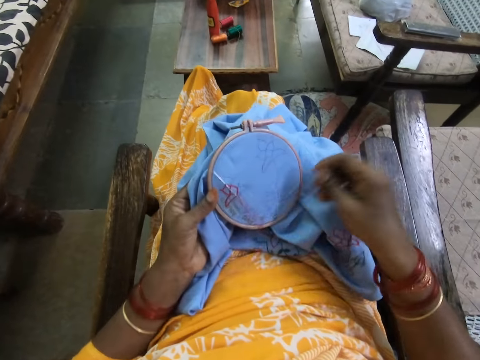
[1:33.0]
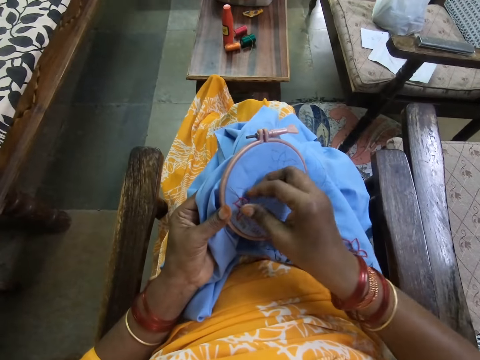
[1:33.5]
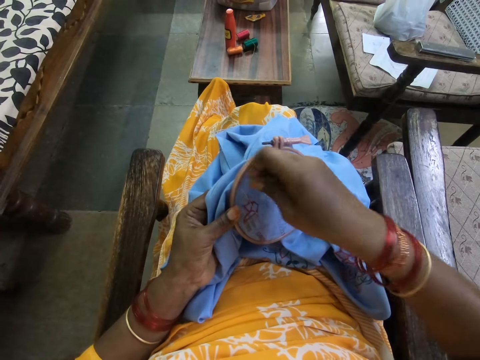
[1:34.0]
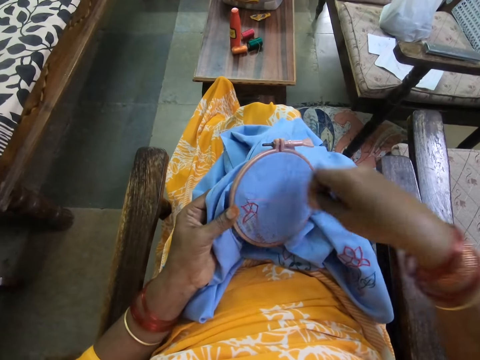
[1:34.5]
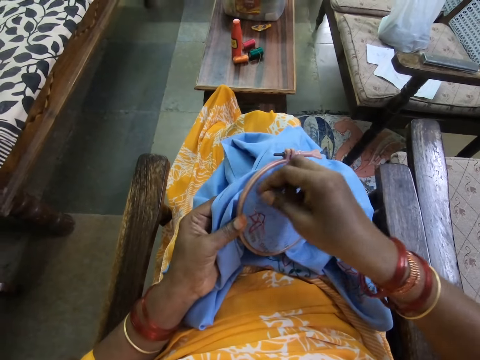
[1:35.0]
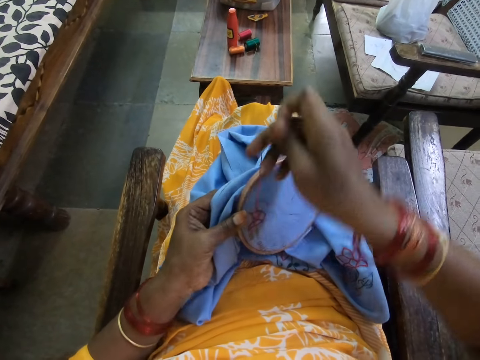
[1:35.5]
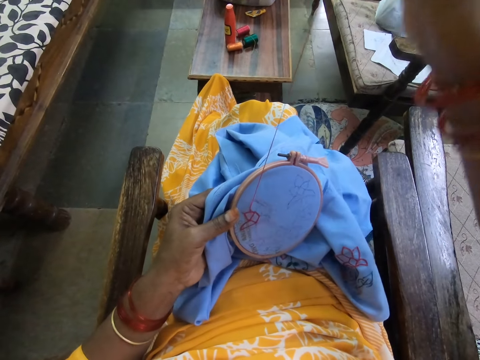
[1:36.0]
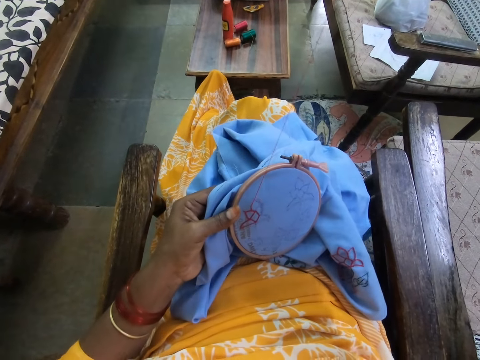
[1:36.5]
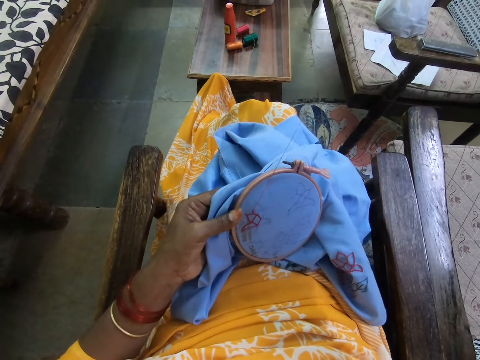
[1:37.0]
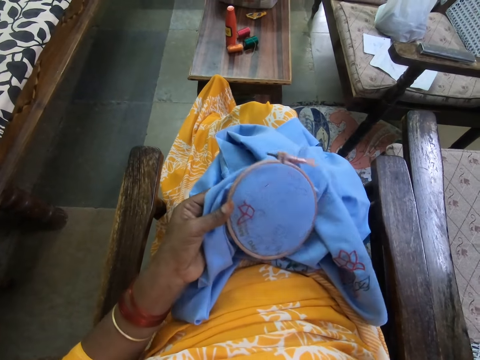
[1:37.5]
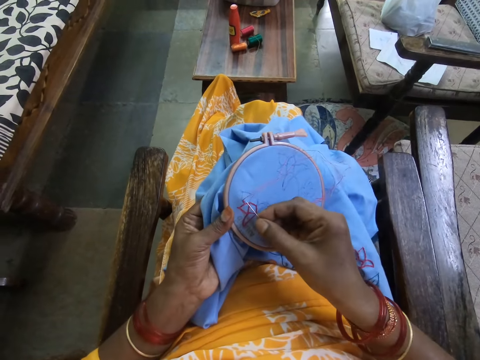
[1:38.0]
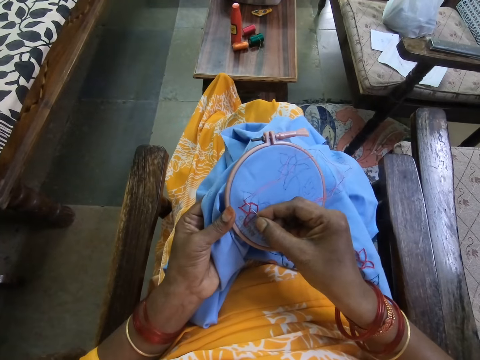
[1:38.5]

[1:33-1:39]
The camera wearer places a piece of cloth on the lap. She embroiders on the piece of fabric on the embroidery hoop in her left hand with the embroidery needle in her right hand.

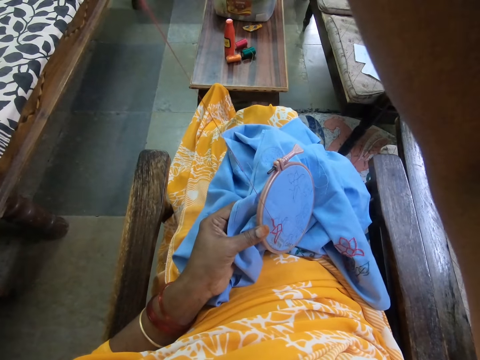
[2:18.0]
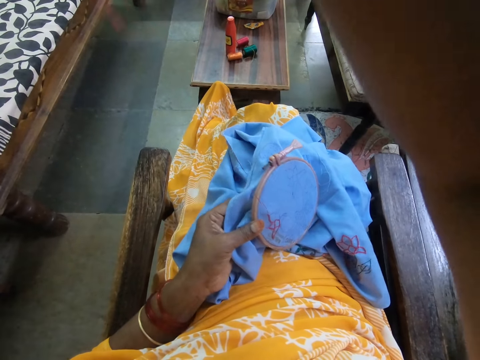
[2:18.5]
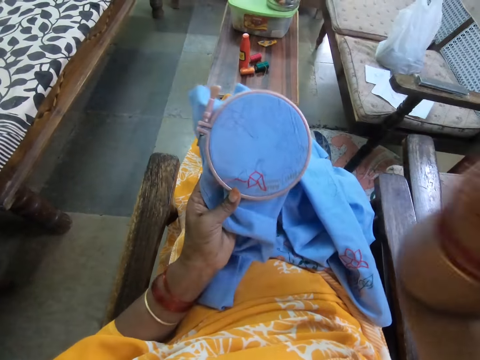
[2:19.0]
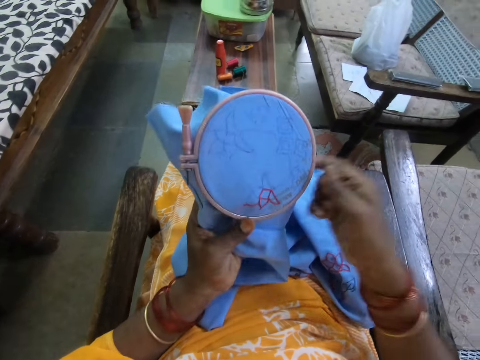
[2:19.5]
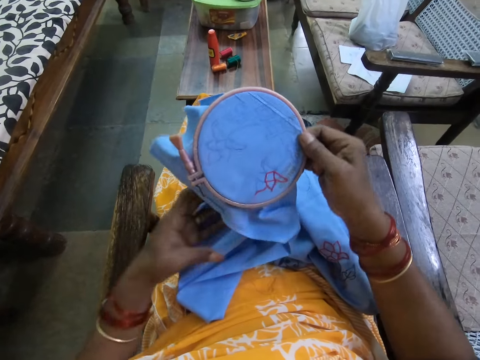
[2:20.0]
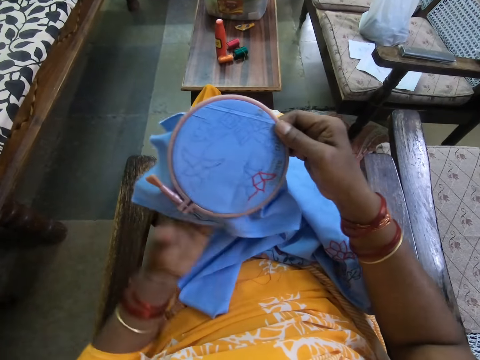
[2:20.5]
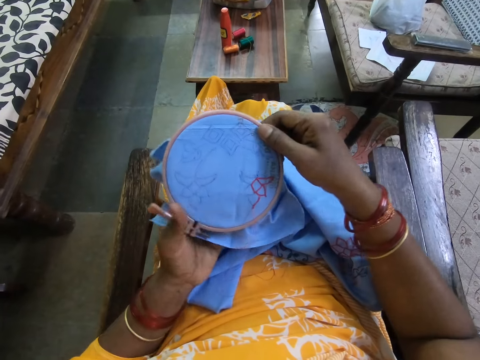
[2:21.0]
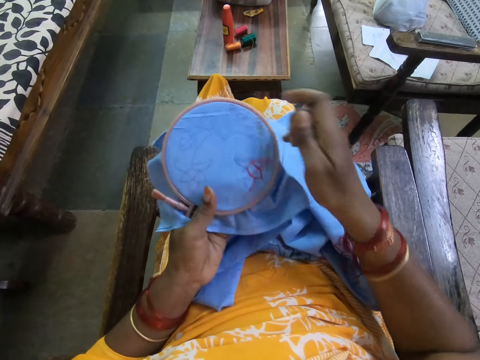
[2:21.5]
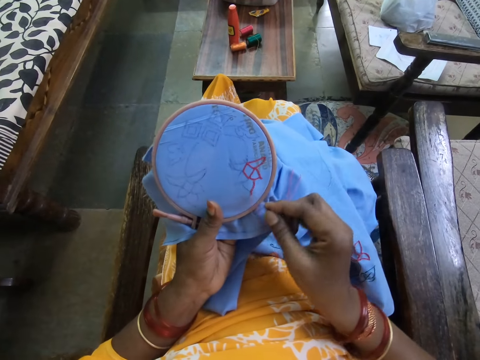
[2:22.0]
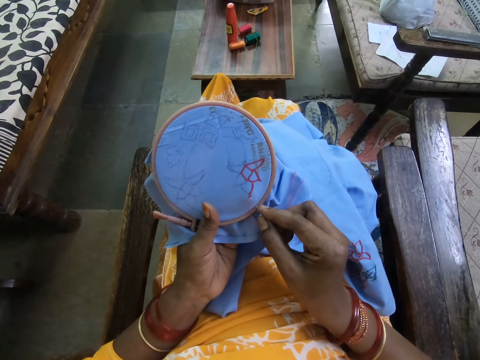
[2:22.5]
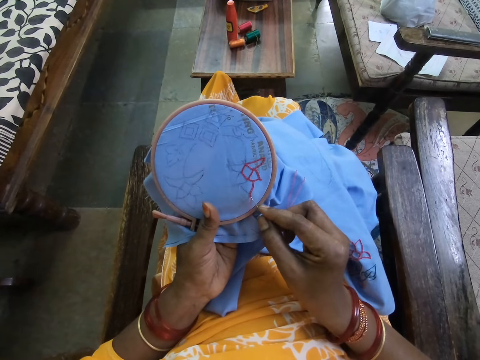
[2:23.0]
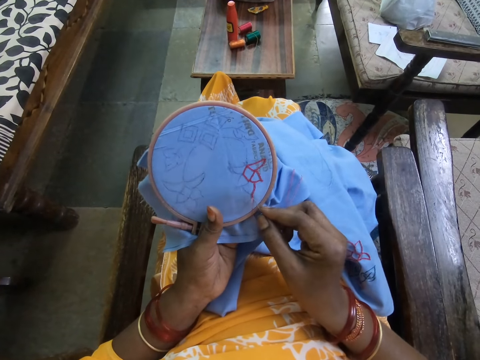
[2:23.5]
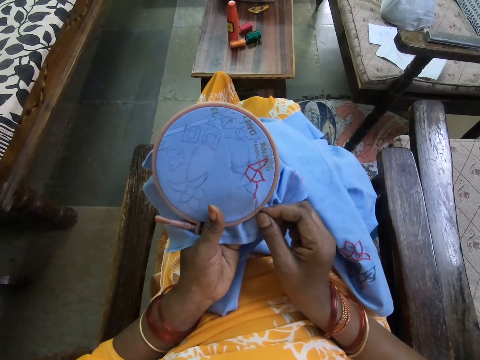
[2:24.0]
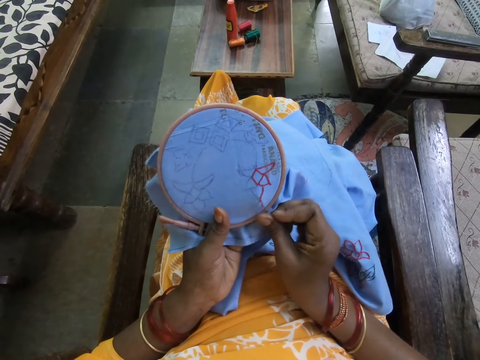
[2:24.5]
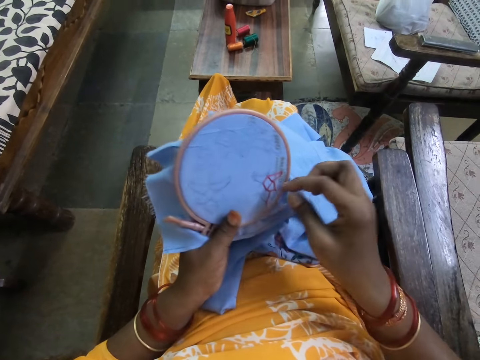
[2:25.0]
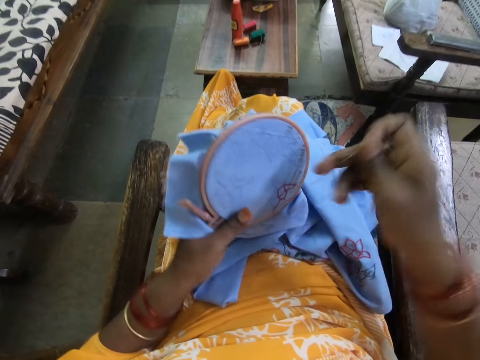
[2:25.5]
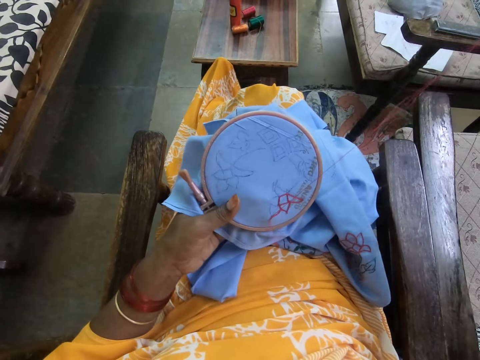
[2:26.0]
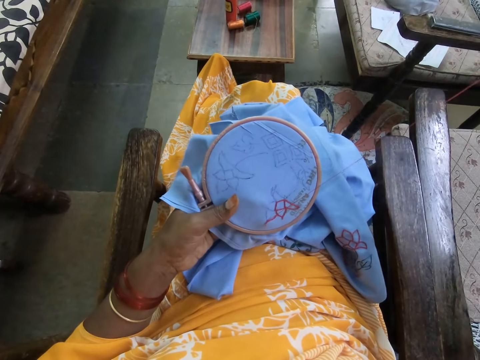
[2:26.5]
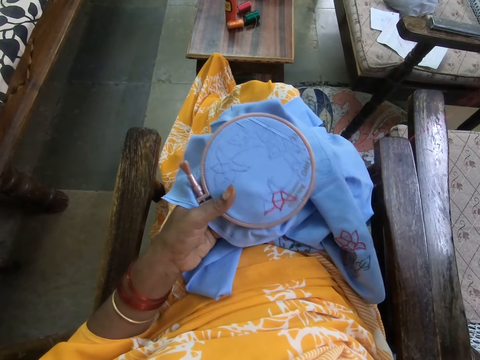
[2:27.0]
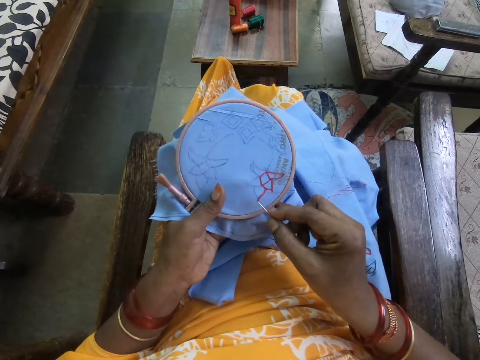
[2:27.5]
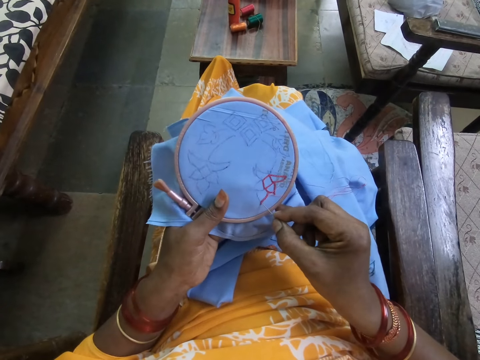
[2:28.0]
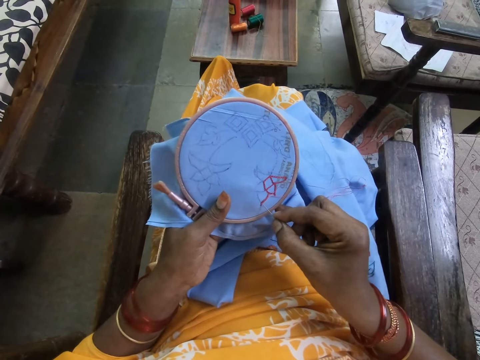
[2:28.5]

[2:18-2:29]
The camera wearer passes the embroidery hoop from her left hand to her right hand. She turns the embroidery hoop with her right hand. She passes the embroidery hoop from her right hand to her left hand. She holds a piece of cloth with both hands. She embroiders on the piece of fabric on the embroidery hoop in her left hand with the embroidery needle in her right hand.

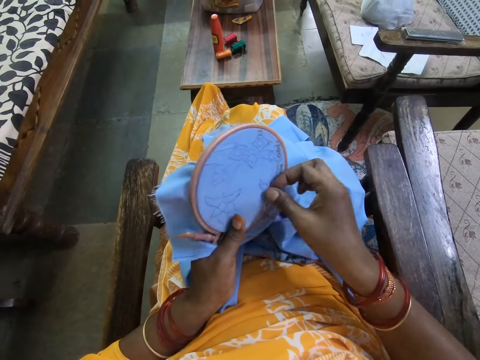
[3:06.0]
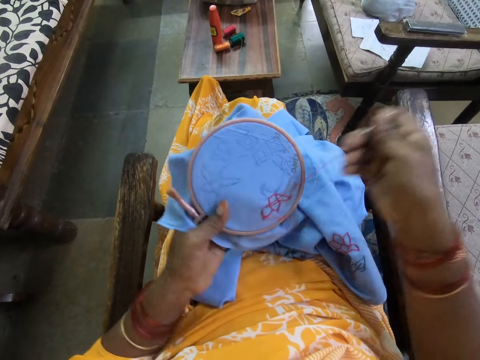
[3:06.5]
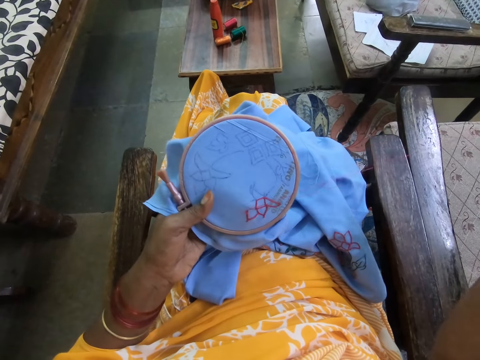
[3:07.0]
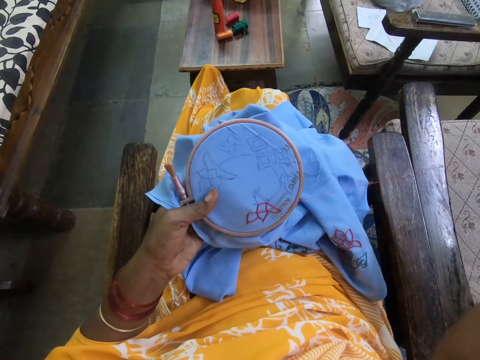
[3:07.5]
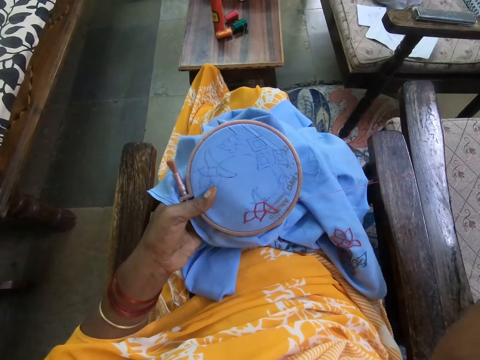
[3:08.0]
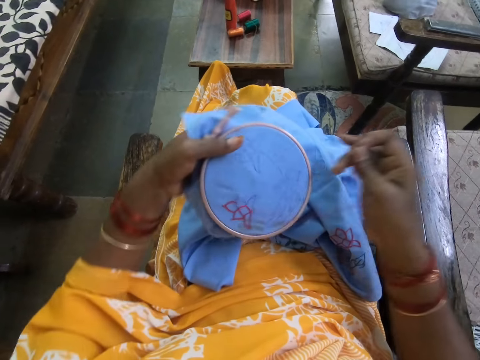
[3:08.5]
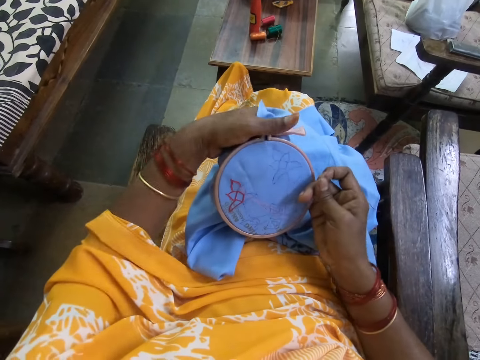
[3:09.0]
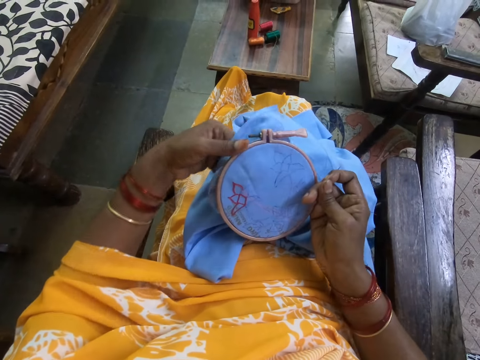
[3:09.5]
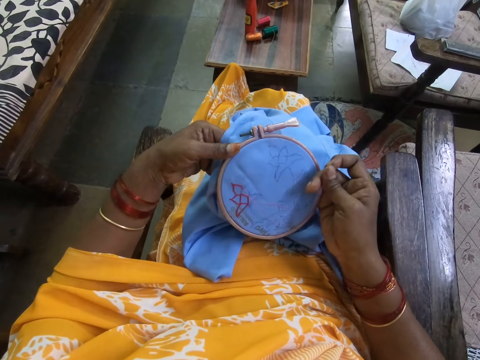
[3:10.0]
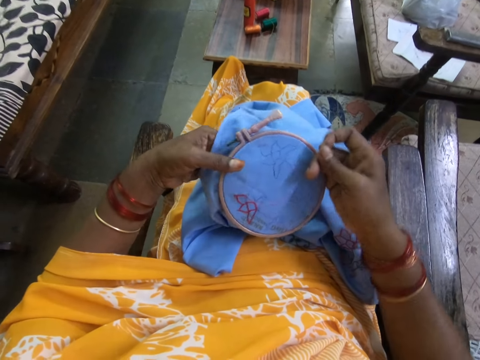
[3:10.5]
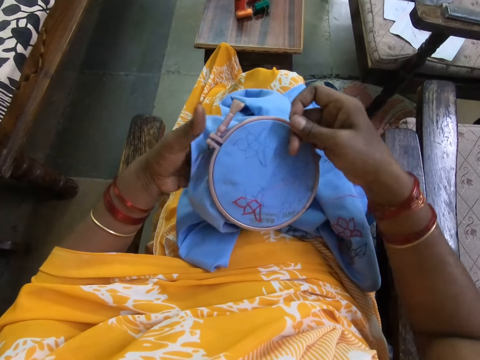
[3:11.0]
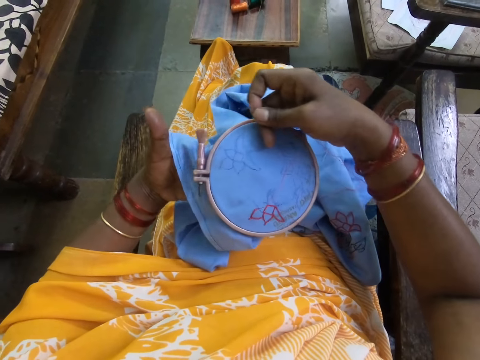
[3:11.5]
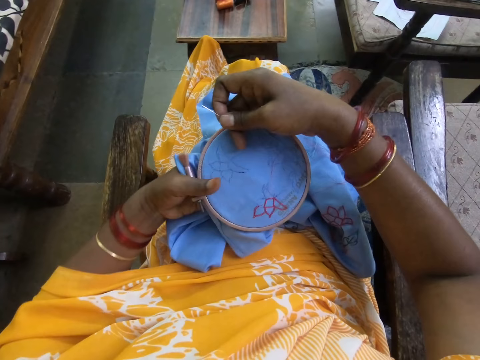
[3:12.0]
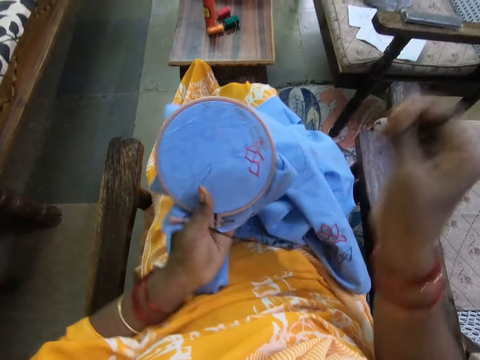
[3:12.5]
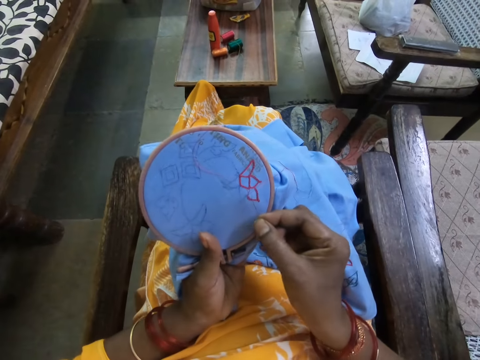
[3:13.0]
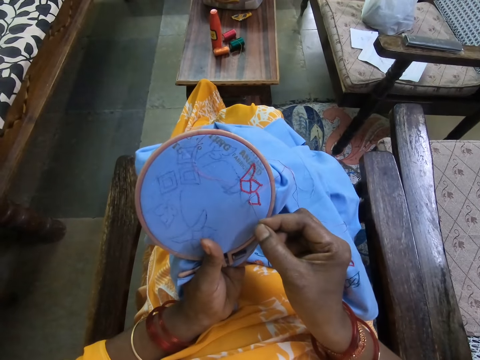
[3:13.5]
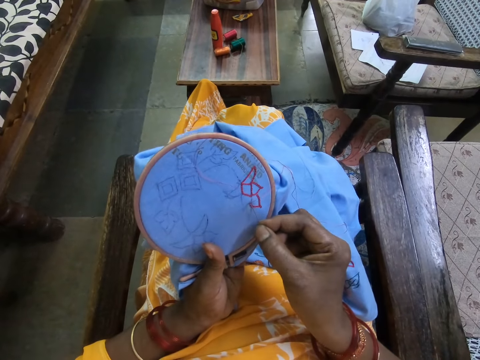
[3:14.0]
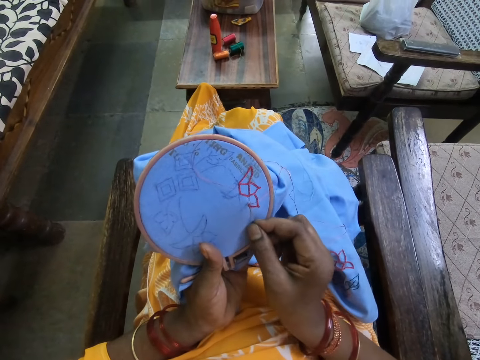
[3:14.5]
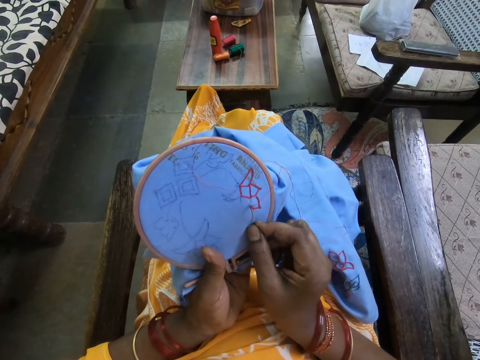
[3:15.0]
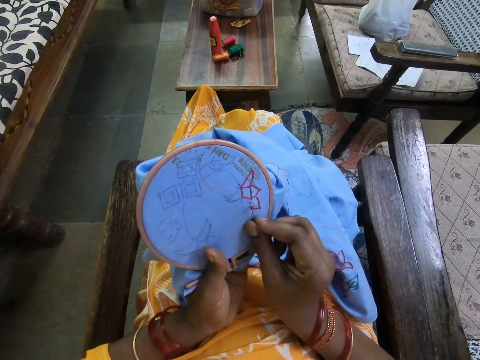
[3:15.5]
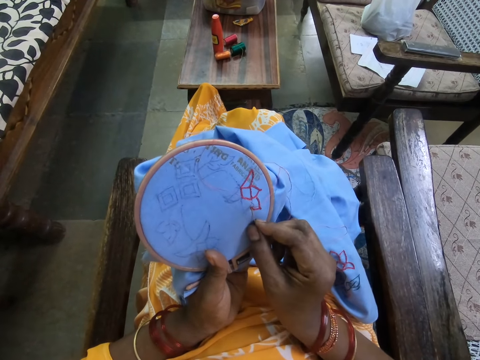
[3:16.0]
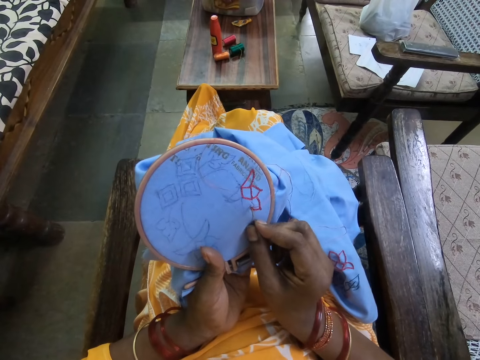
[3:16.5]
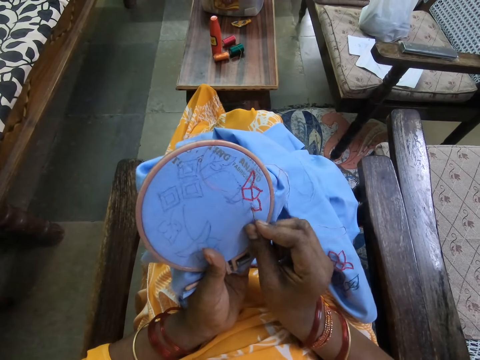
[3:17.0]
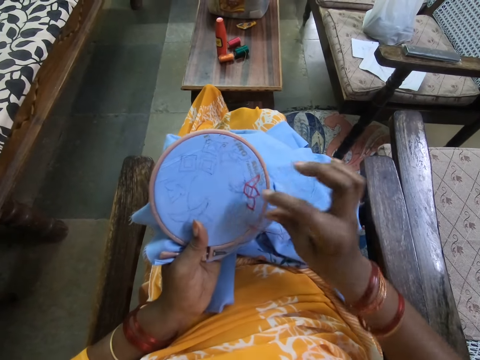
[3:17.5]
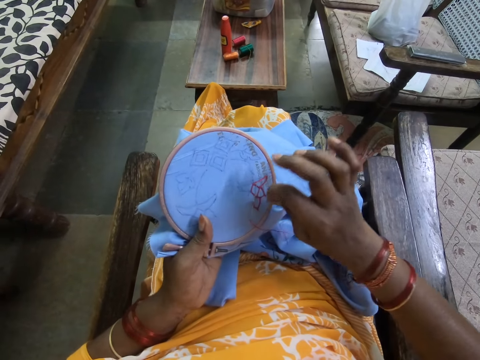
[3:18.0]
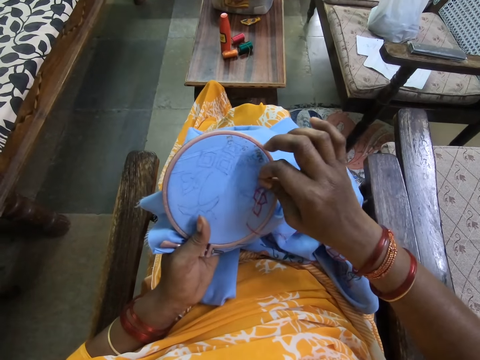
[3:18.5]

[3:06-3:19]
The camera wearer turns the embroidery hoop with her left hand. She passes the embroidery hoop from her left hand to her right hand. She holds a piece of cloth with both hands. She touches the embroidery hoop with her left hand. She turns the embroidery hoop with her right hand. She passes the embroidery hoop from her right hand to her left hand. She adjusts the piece of cloth with both hands. She embroiders on the piece of fabric on the embroidery hoop in her left hand with the embroidery needle in her right hand.
